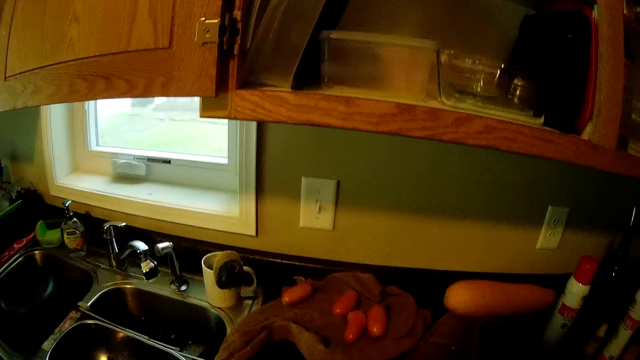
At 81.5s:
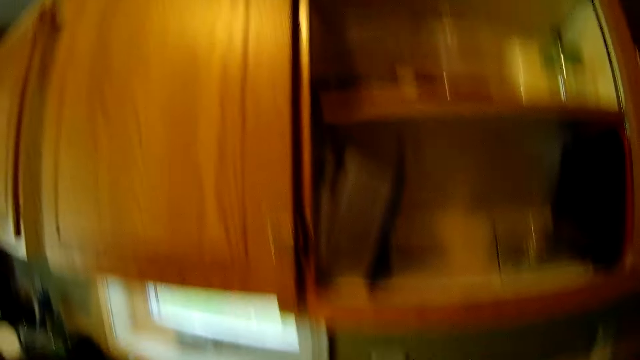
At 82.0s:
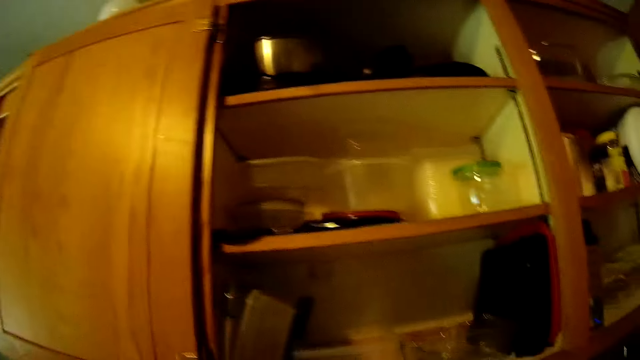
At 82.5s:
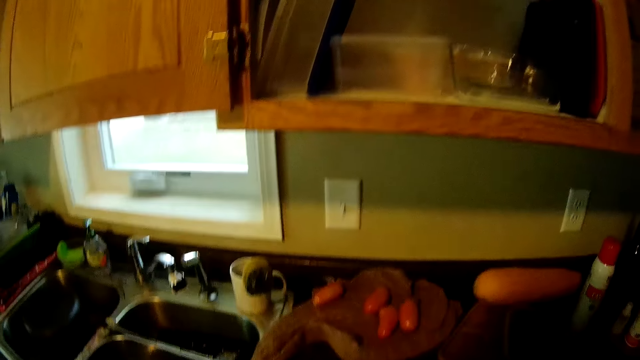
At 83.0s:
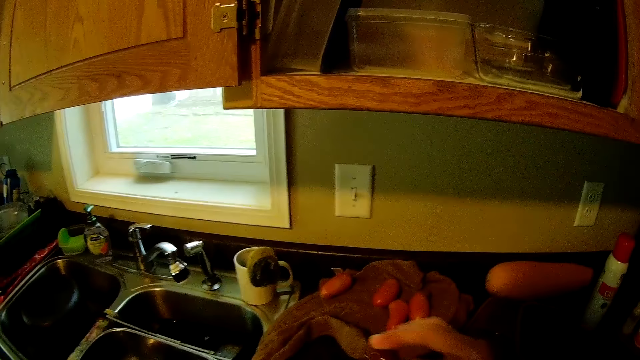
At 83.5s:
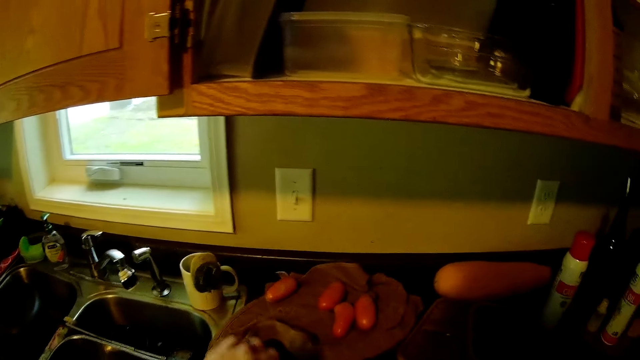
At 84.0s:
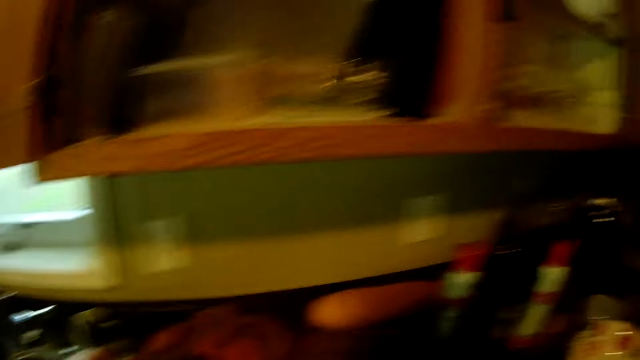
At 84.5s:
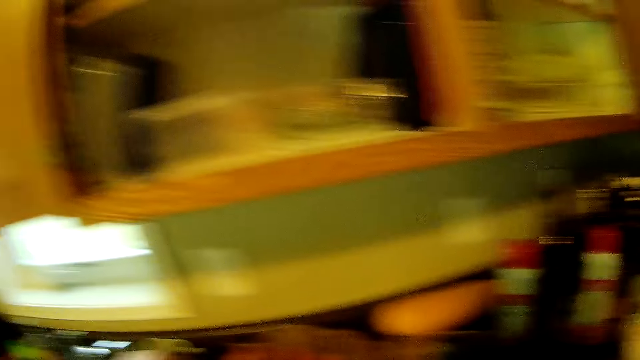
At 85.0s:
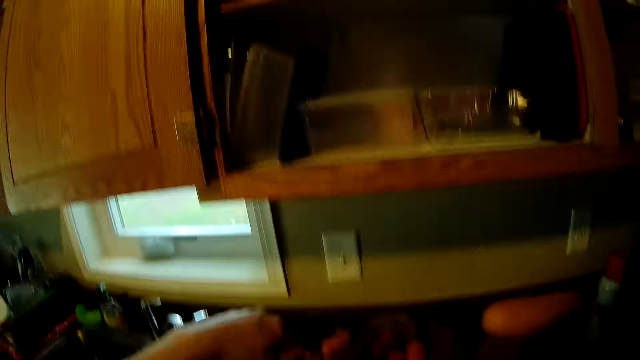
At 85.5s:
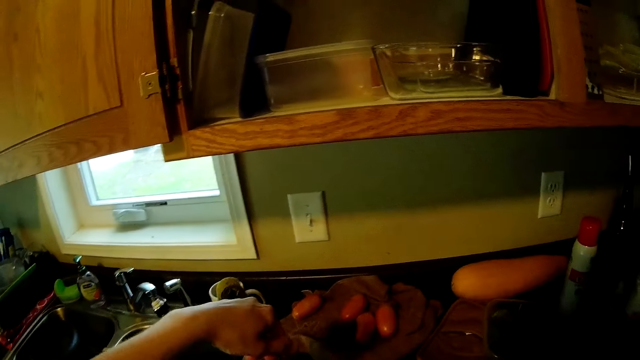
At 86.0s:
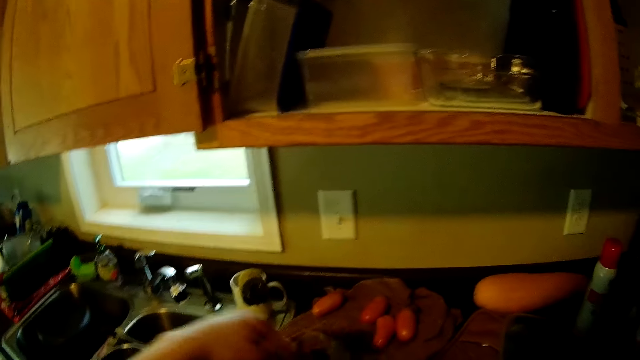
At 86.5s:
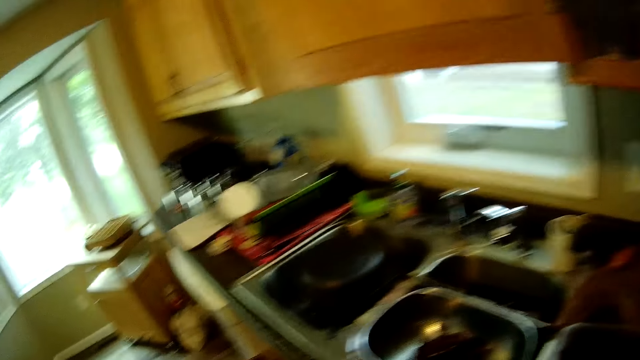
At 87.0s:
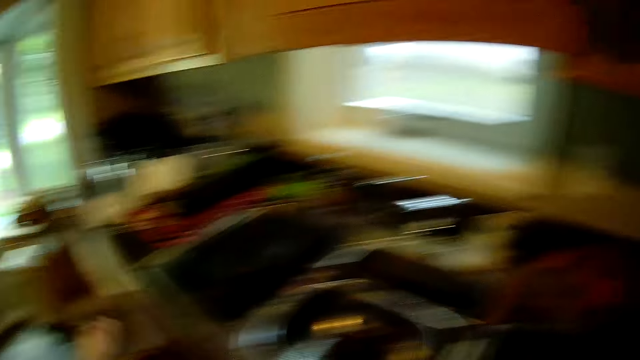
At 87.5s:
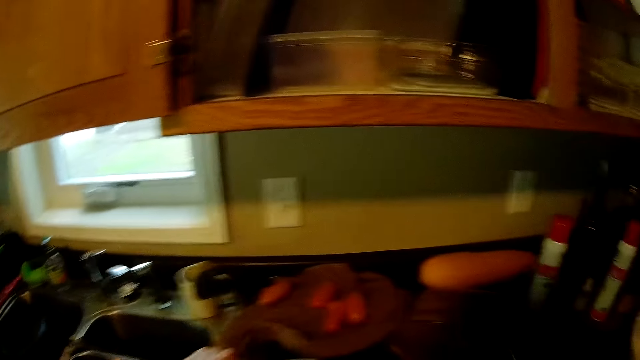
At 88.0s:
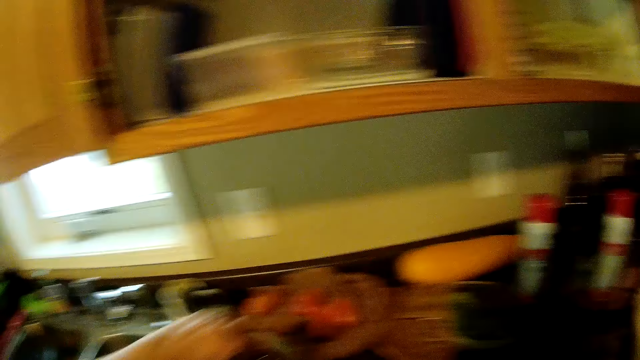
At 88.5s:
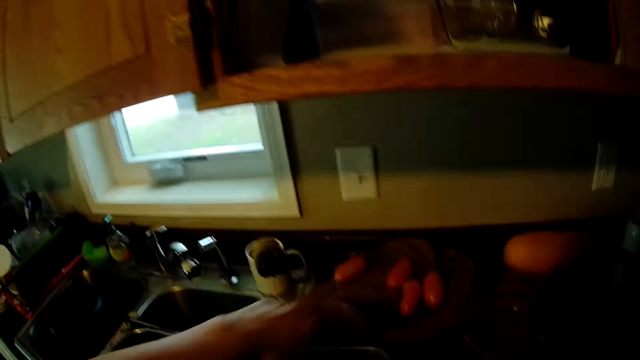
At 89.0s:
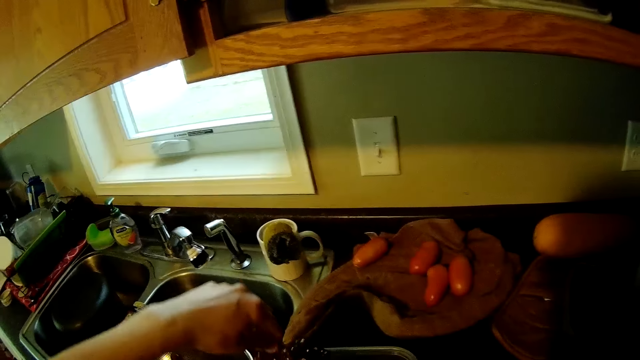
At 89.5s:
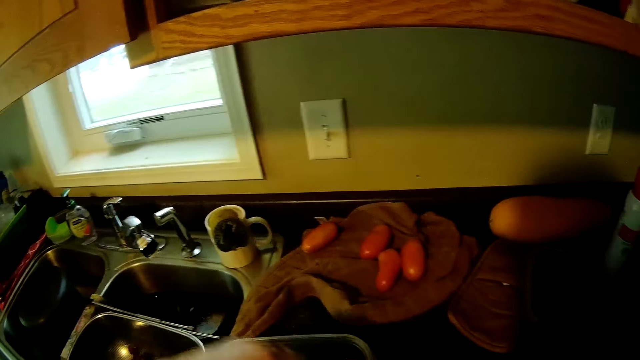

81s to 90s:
The camera wearer arranges the grapes in a plastic tin. They cut the sticks of the grapes with the scissors.

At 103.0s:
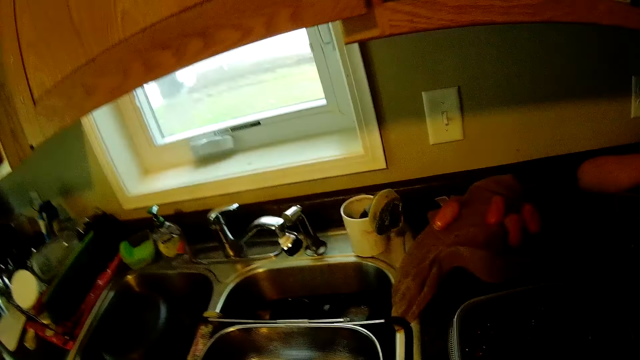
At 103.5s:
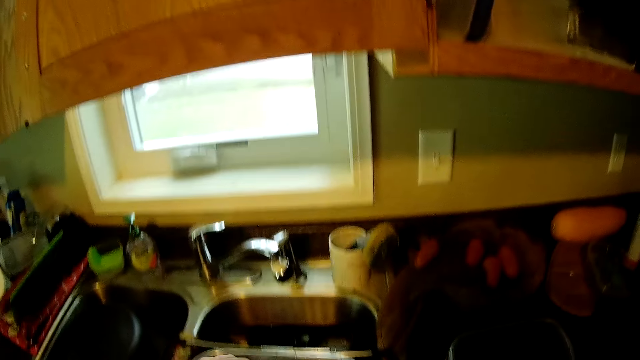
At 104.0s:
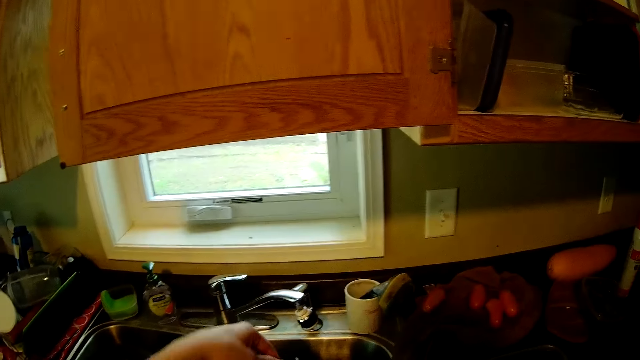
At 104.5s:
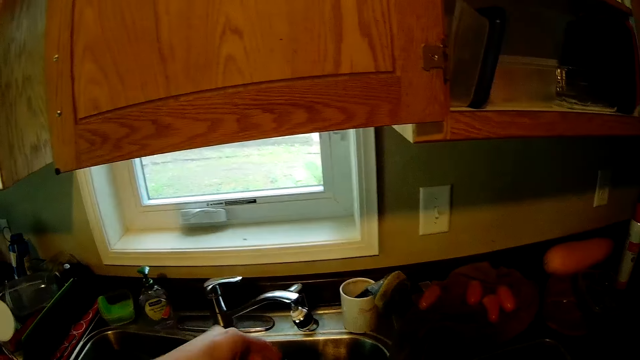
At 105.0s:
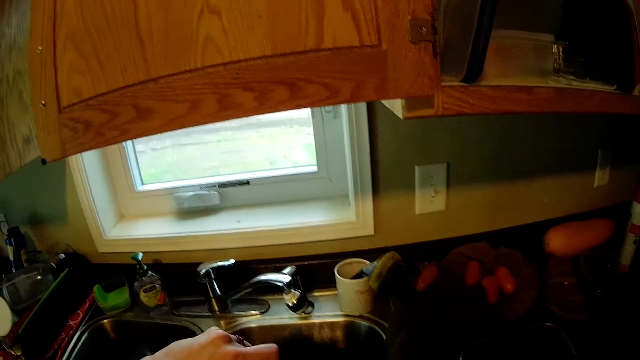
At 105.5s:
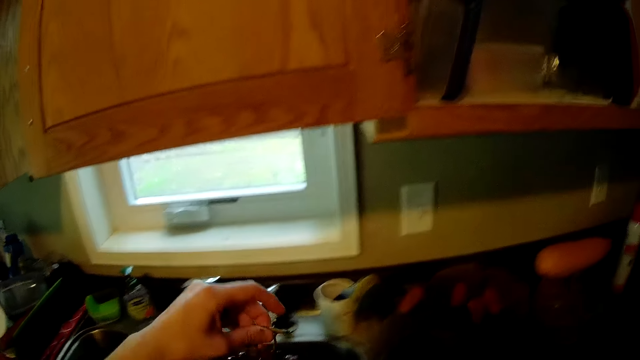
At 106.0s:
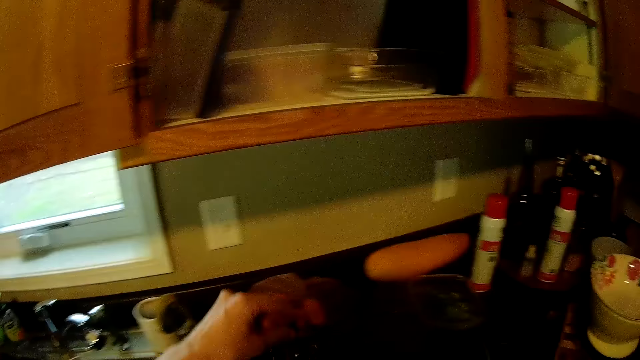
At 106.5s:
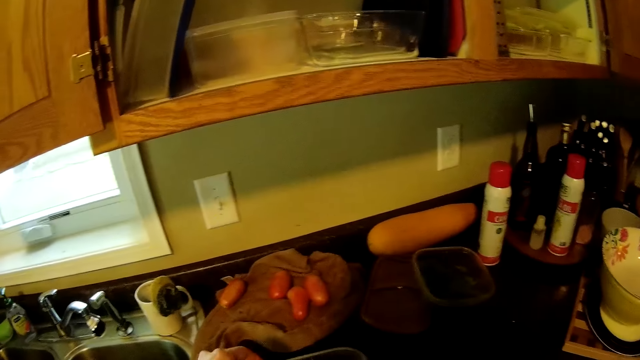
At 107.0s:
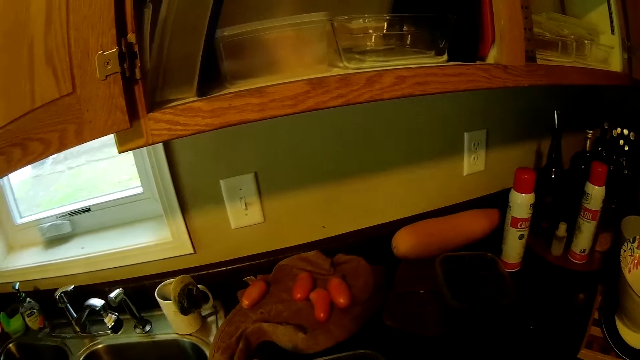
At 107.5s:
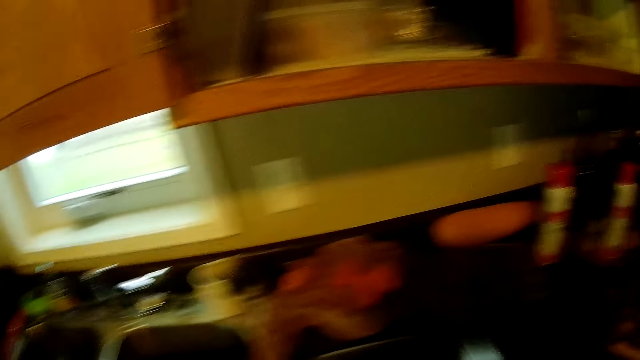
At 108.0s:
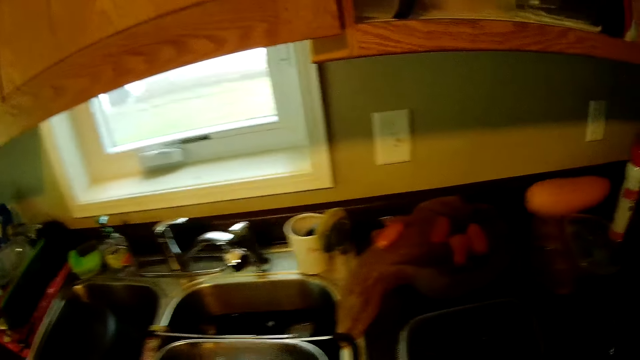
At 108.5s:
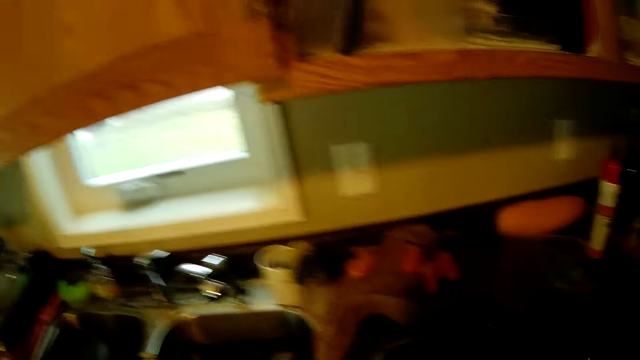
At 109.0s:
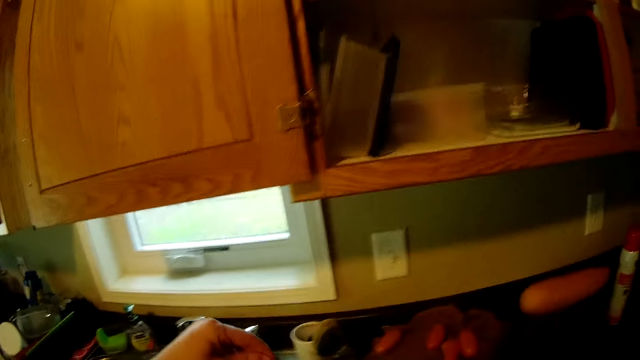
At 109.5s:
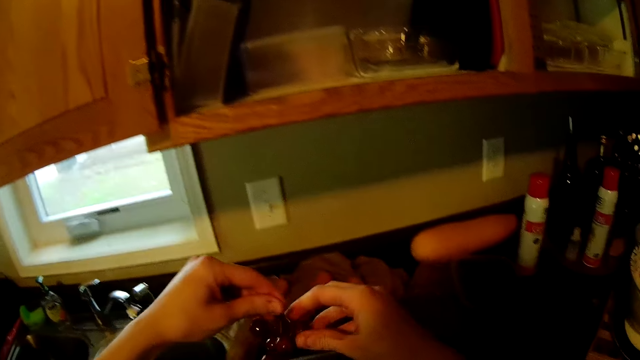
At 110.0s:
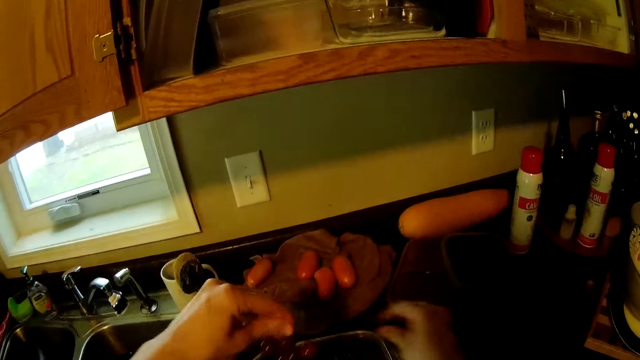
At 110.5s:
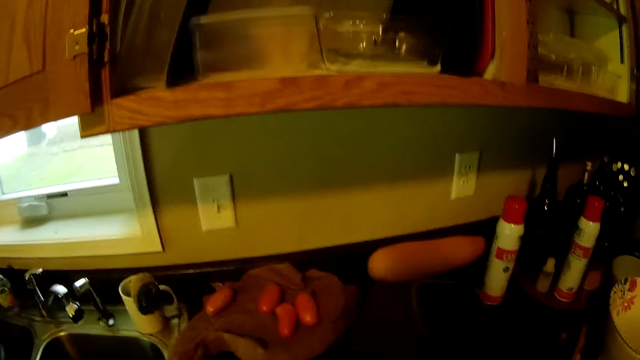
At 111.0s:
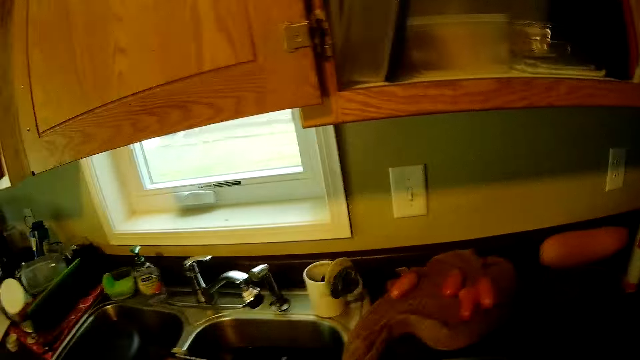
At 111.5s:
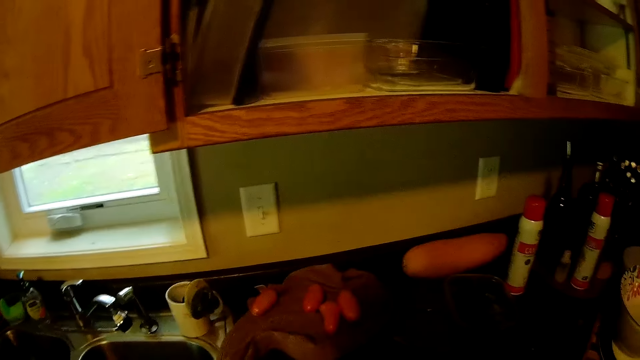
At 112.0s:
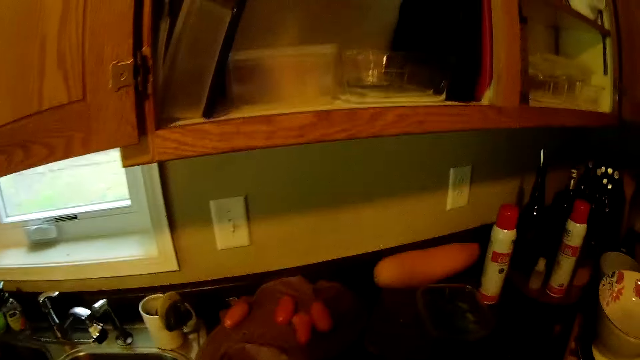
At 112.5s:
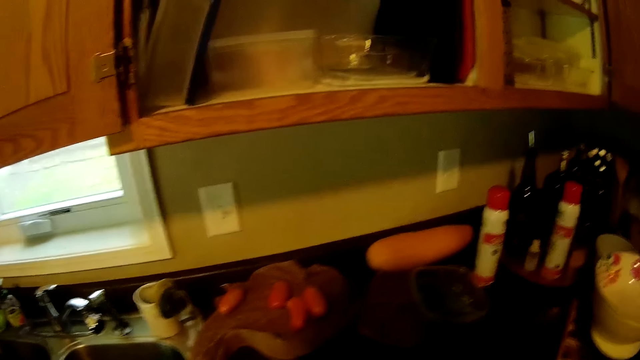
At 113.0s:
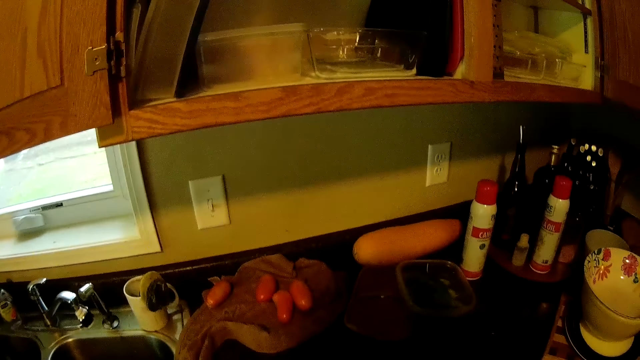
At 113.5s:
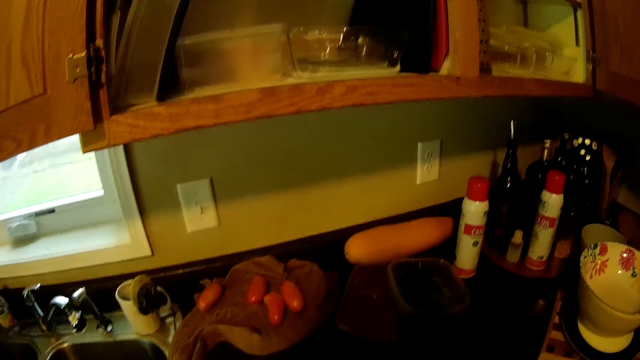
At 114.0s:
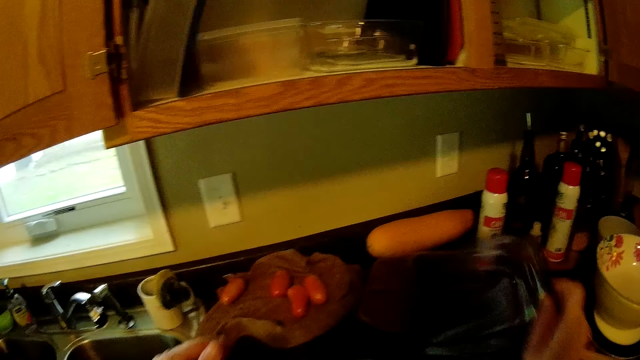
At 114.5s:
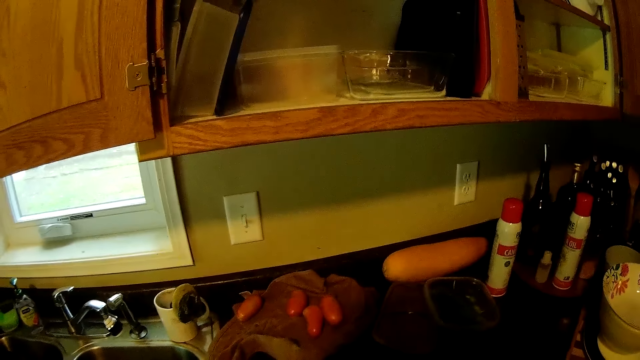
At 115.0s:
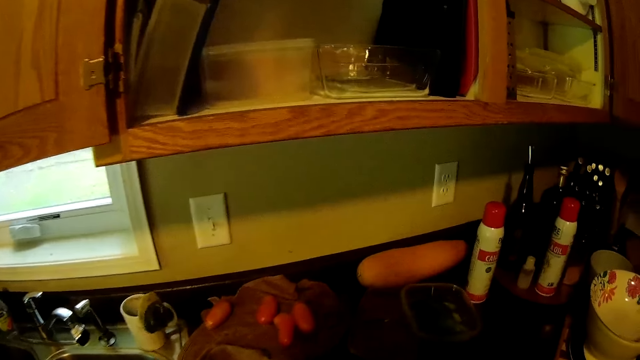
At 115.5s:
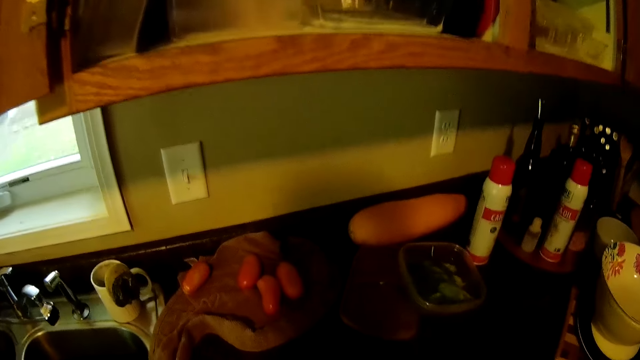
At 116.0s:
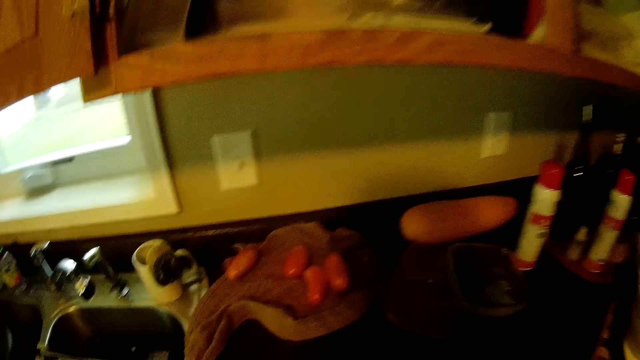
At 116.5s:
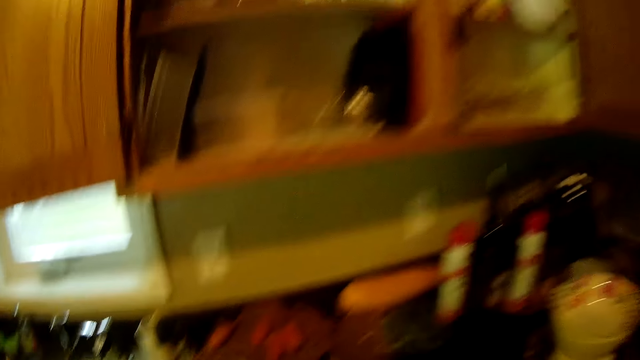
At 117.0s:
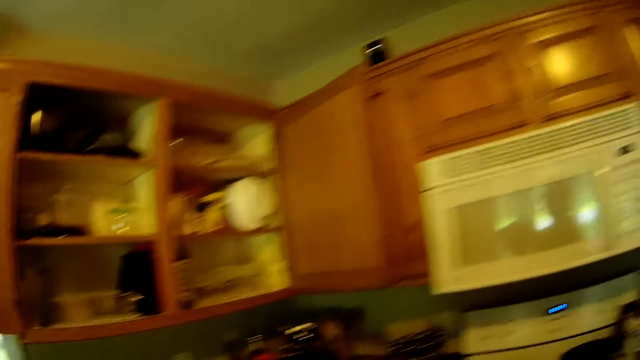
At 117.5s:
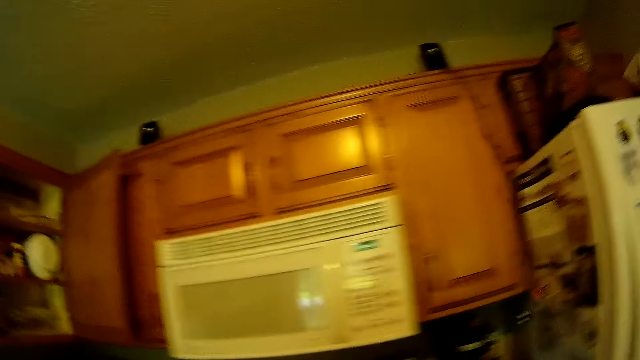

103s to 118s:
The camera wearer moves the grapes from the sieve to the container with his hands. He puts a grape in his mouth with his right hand. He moves around the kitchen. He covers the container with a cover.
